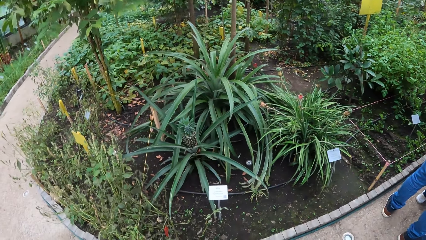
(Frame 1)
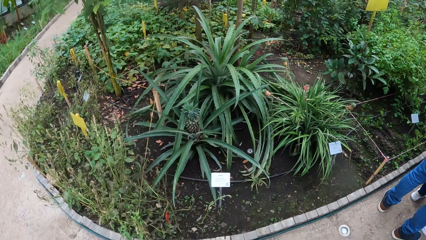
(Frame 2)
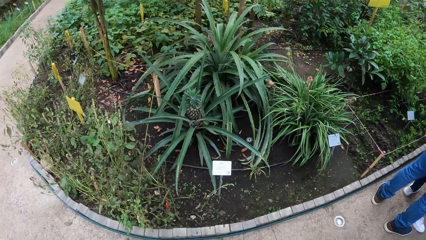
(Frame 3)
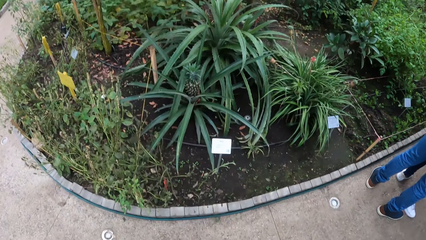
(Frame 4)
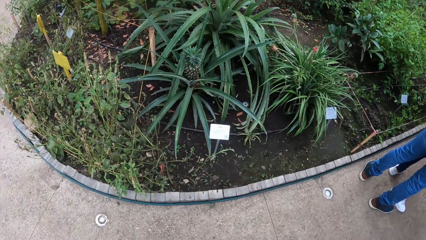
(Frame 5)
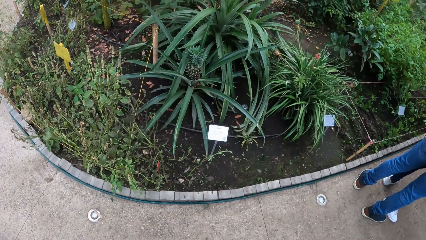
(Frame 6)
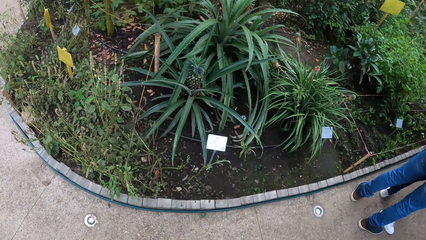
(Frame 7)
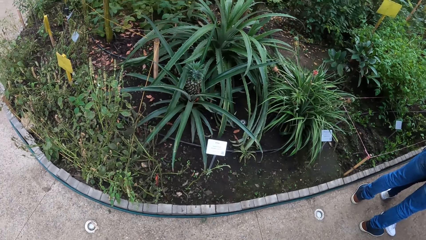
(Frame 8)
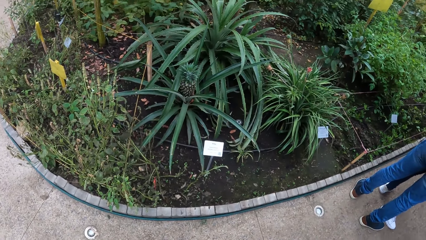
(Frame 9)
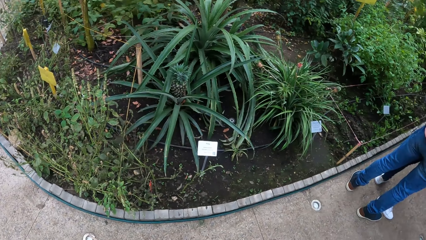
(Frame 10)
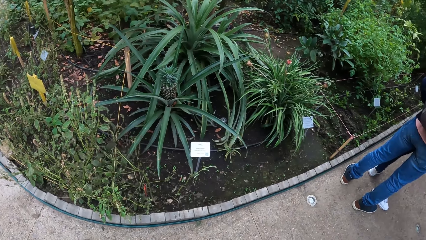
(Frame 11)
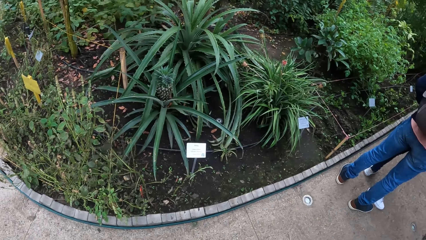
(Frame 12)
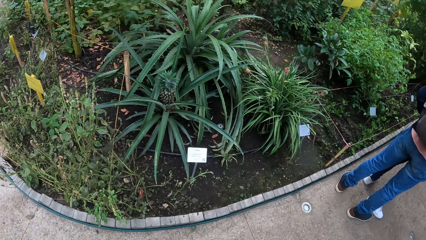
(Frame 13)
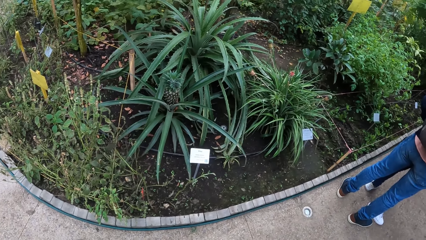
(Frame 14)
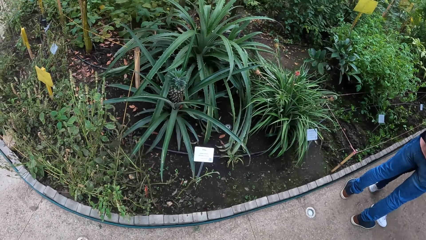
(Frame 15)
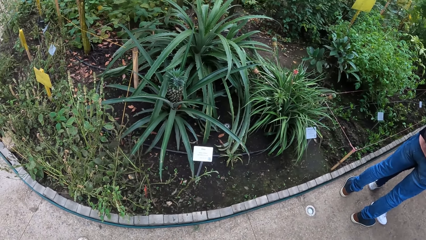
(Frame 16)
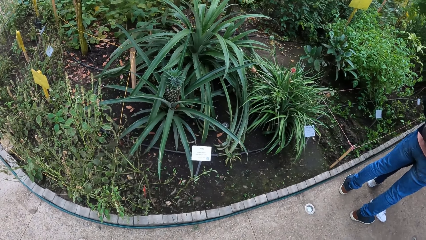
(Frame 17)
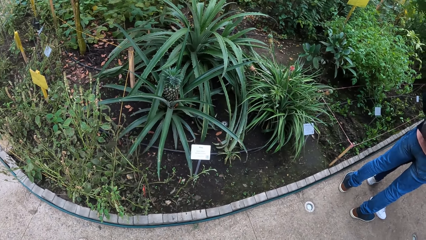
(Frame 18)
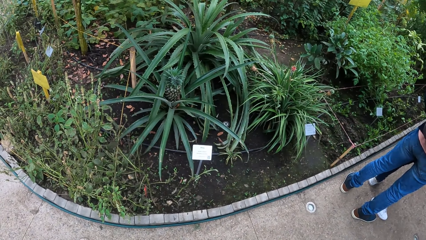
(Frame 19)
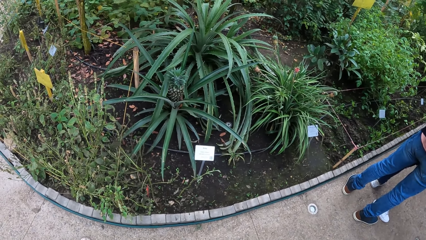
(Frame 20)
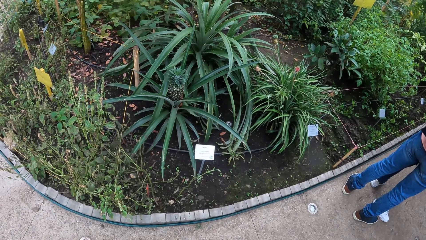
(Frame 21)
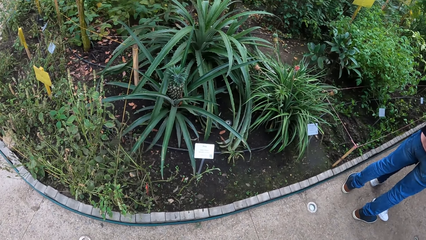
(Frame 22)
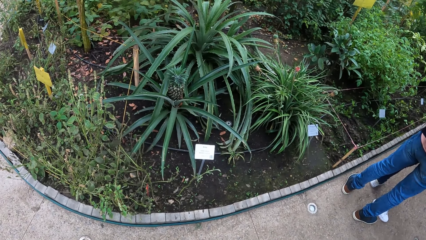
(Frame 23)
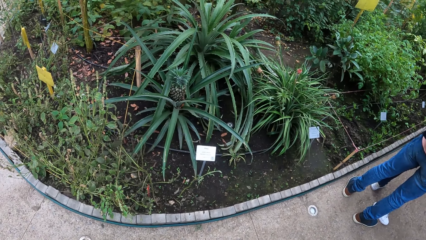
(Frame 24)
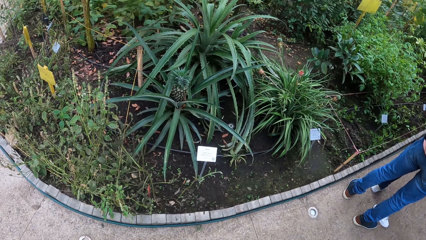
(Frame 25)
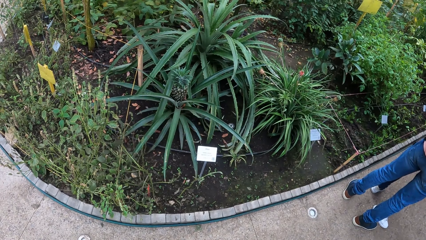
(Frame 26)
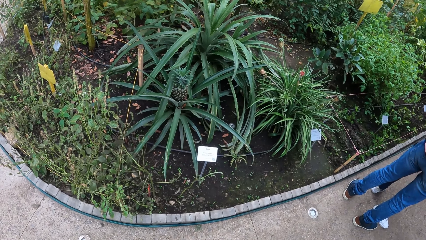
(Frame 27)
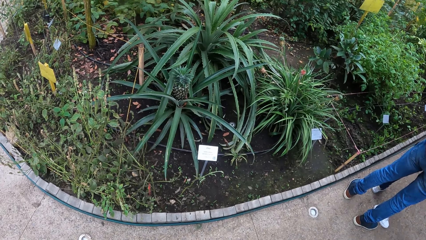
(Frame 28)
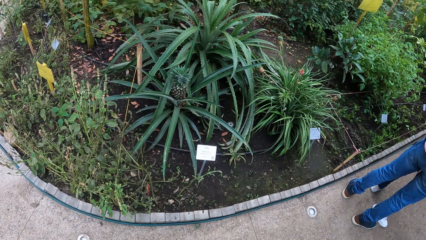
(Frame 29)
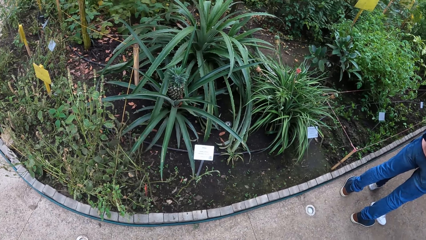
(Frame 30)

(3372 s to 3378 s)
The camera wearer looks around.

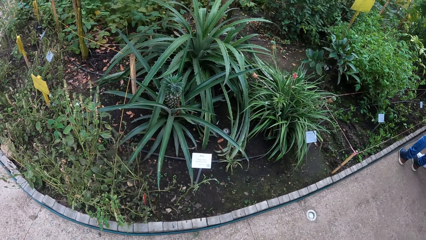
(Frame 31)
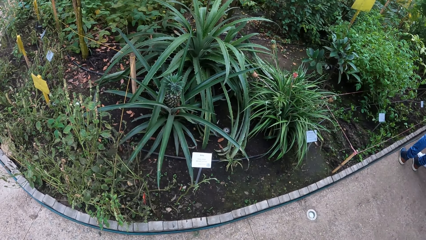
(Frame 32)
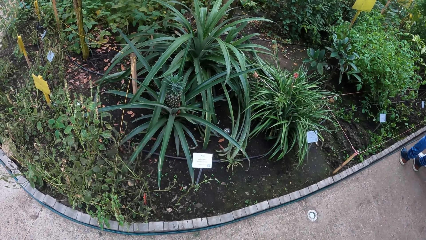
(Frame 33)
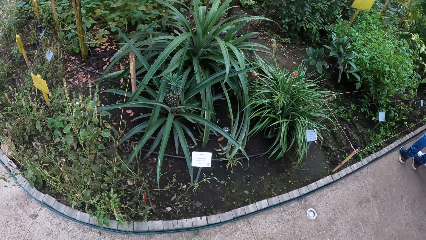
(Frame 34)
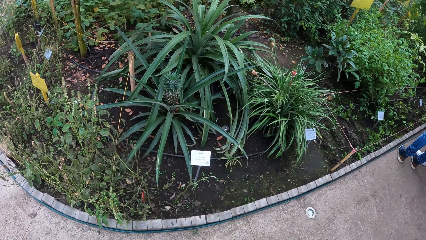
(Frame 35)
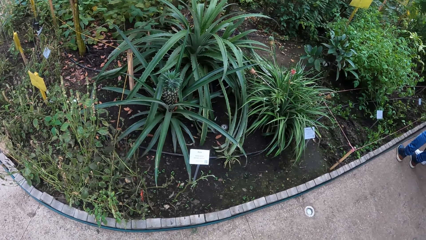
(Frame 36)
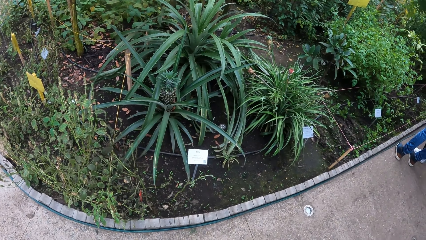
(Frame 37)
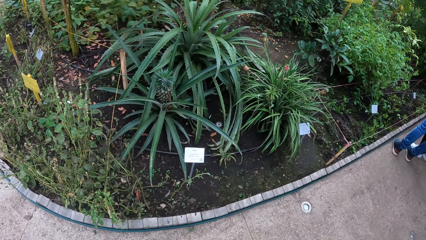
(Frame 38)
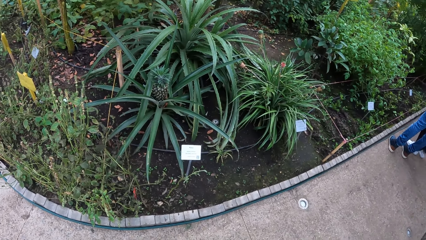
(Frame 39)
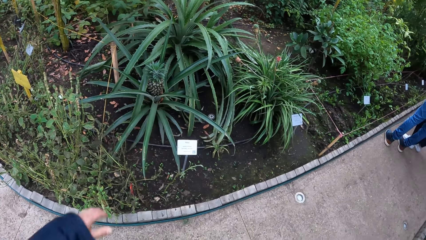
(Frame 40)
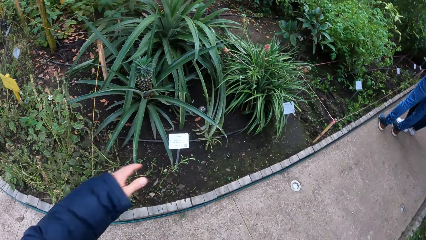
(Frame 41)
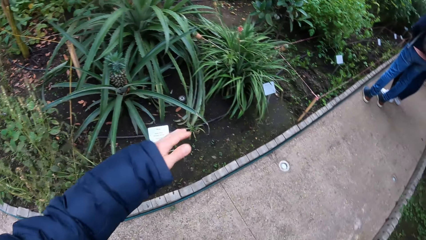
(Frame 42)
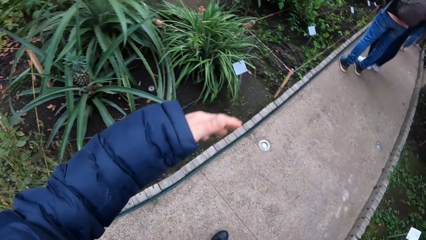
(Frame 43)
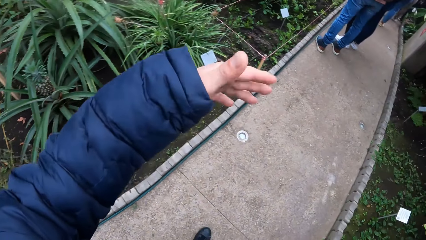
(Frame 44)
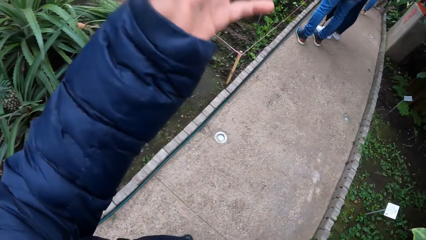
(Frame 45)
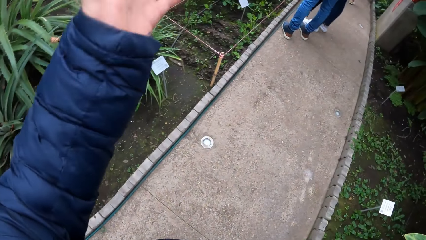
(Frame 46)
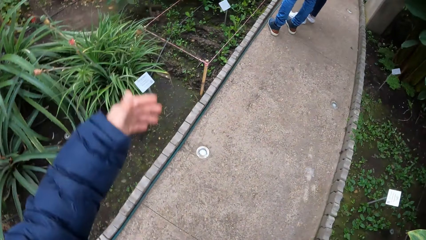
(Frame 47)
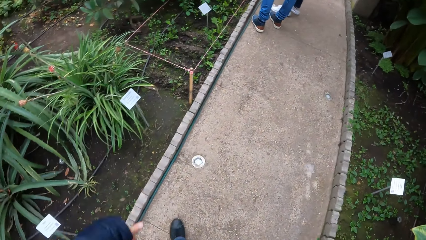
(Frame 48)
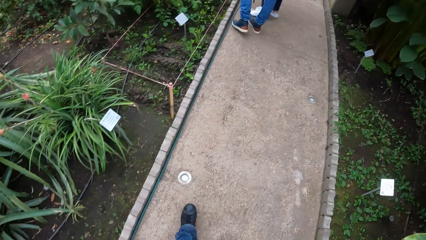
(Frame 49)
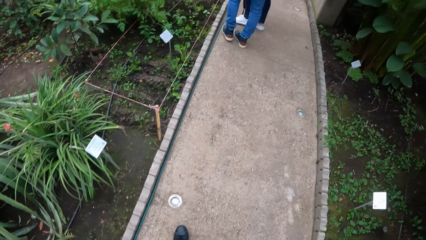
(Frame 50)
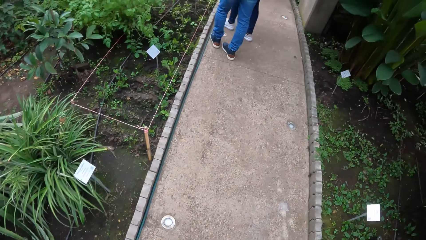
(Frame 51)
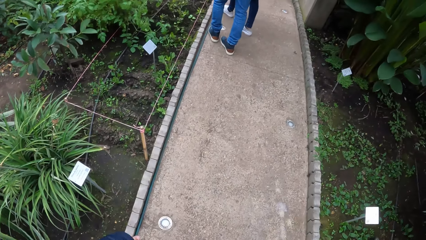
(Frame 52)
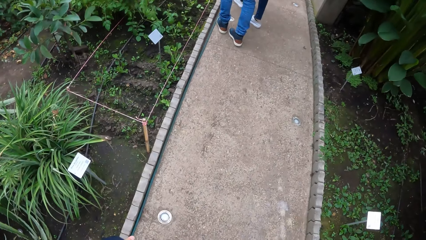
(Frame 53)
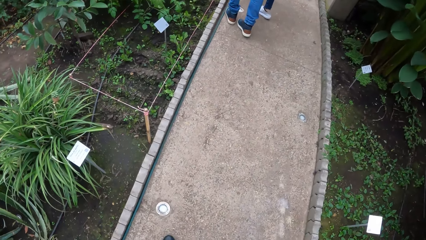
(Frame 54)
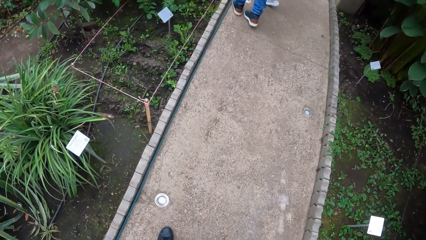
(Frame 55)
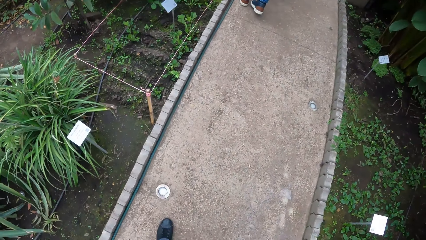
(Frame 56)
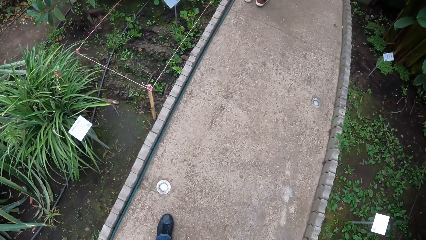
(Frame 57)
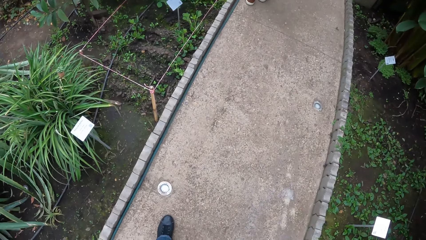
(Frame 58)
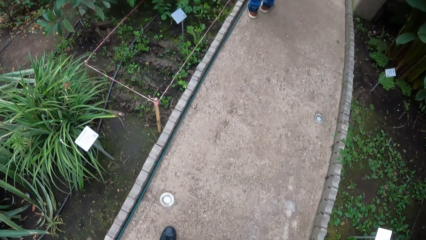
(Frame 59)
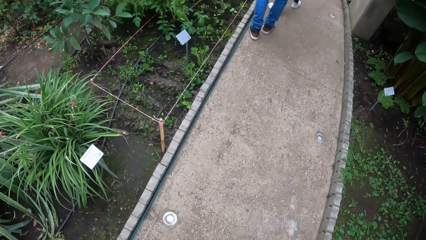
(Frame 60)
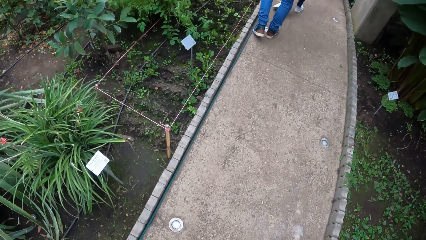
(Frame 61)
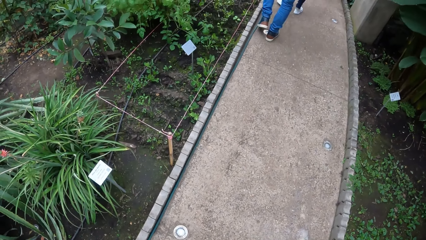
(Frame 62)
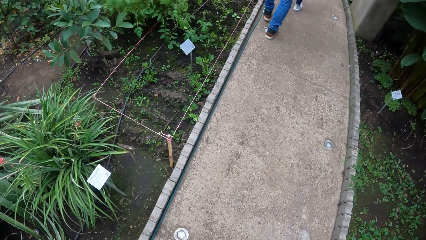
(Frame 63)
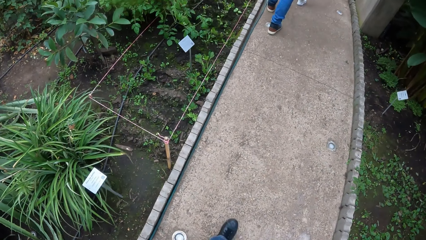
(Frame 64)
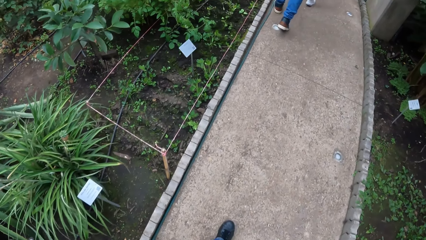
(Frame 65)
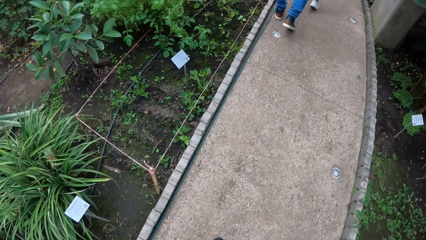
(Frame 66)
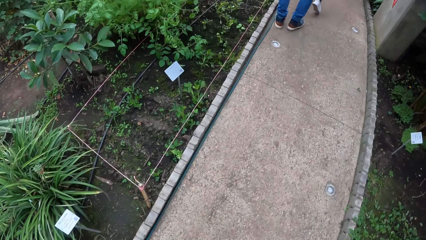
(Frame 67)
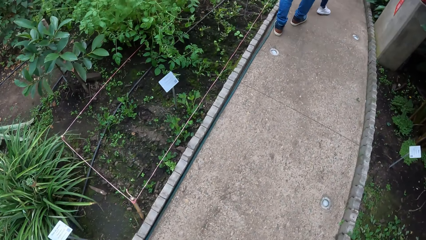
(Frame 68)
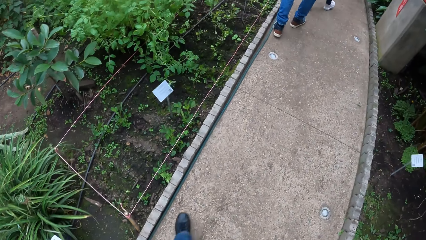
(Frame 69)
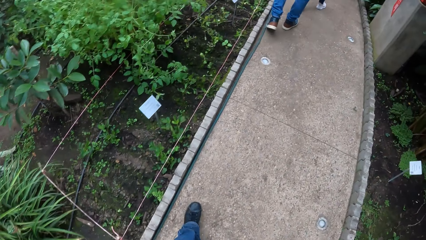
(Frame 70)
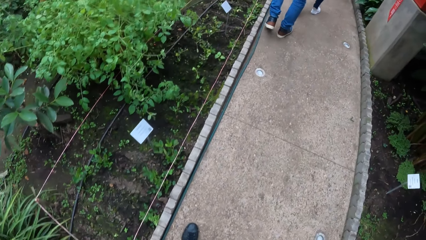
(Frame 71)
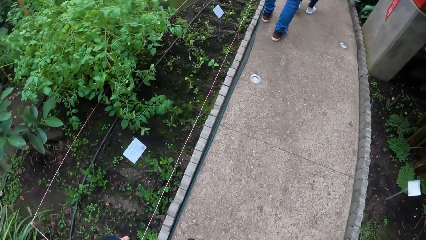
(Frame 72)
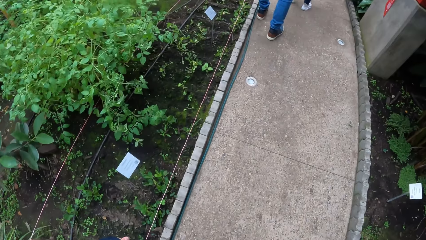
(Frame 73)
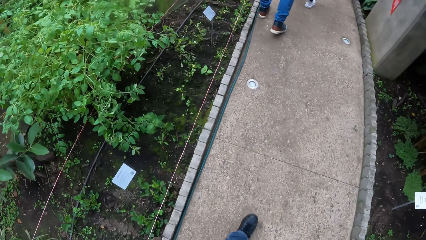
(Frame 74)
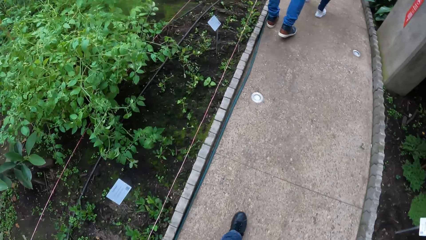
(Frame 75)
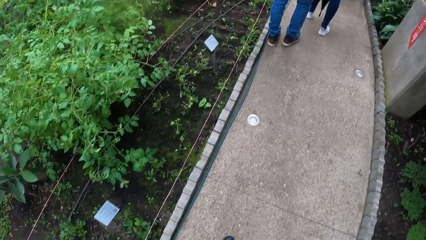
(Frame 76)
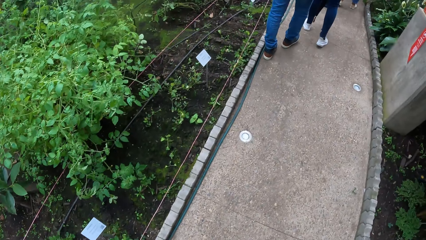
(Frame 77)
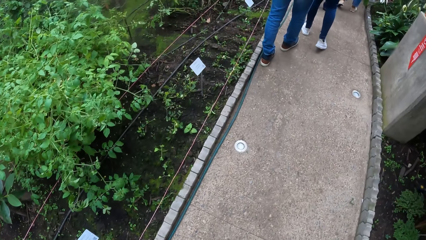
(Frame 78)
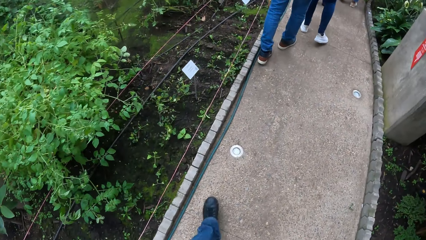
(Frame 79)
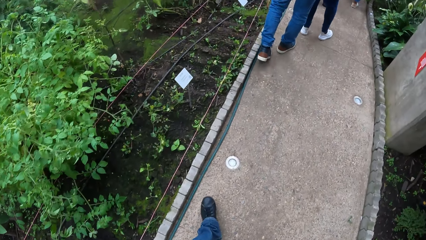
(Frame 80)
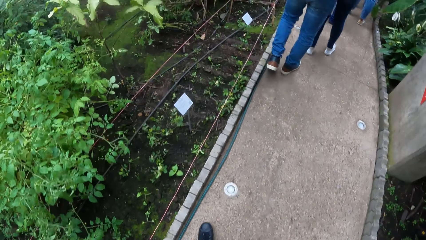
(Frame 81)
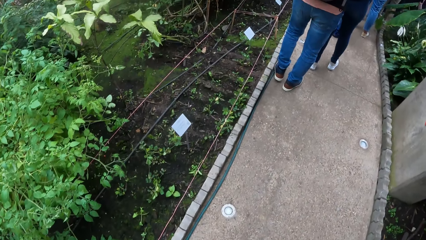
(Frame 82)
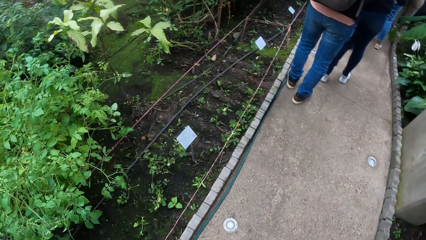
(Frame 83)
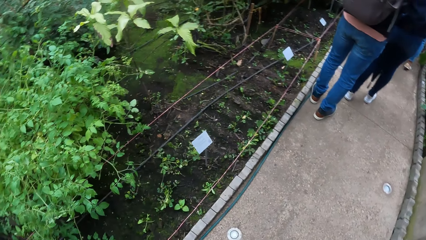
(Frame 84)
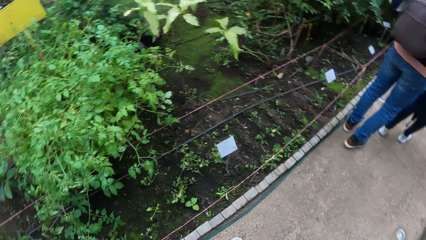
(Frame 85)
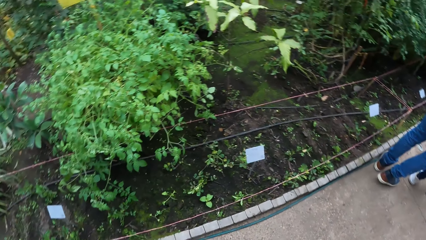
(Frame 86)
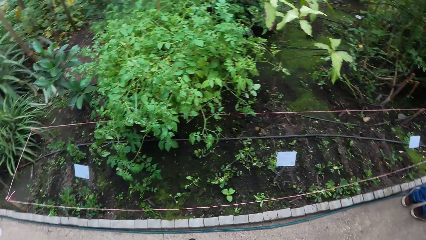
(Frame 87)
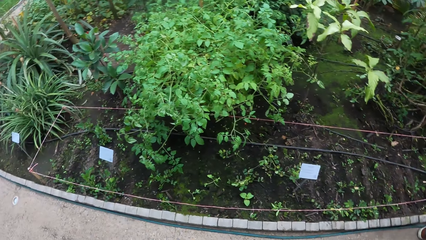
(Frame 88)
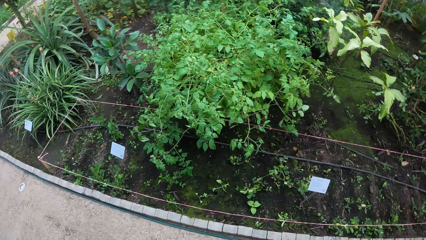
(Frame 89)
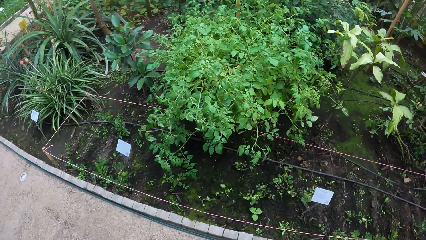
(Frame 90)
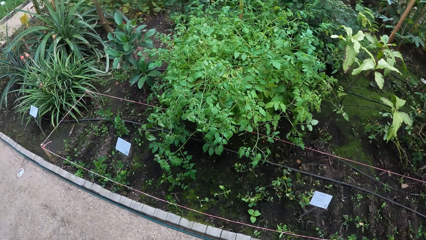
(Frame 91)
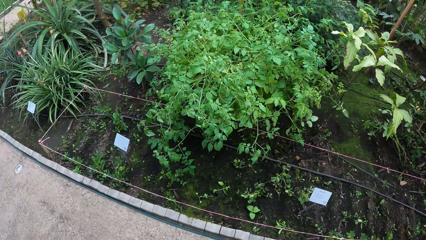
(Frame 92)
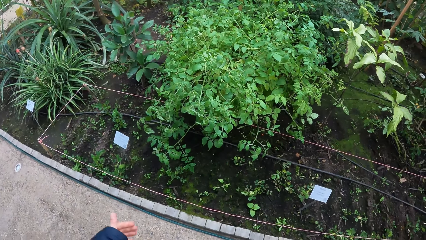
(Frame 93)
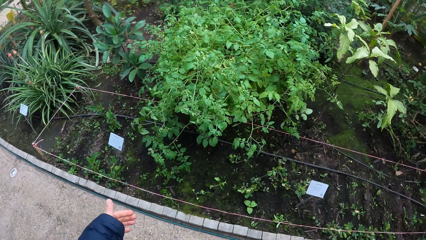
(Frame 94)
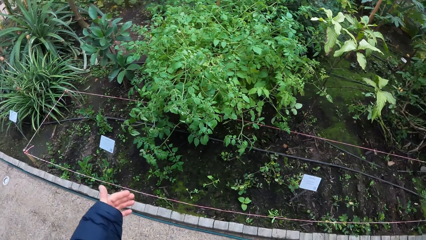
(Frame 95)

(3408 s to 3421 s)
The camera wearer makes gestures with his left hand. He walks in the garden with the group of people. He looks around. He makes gestures with his left hand.
